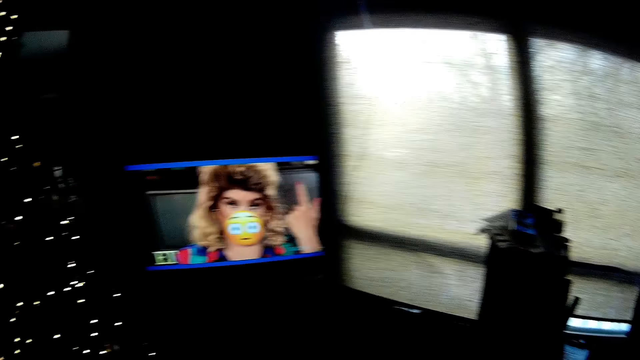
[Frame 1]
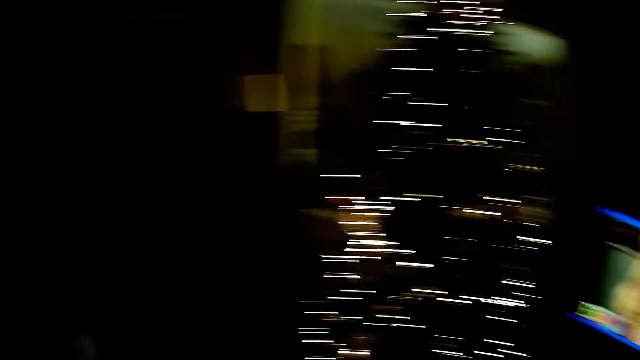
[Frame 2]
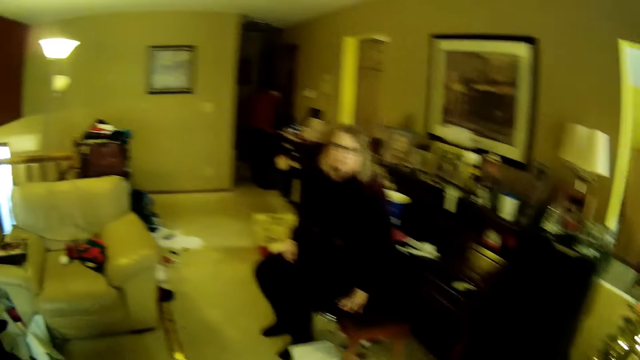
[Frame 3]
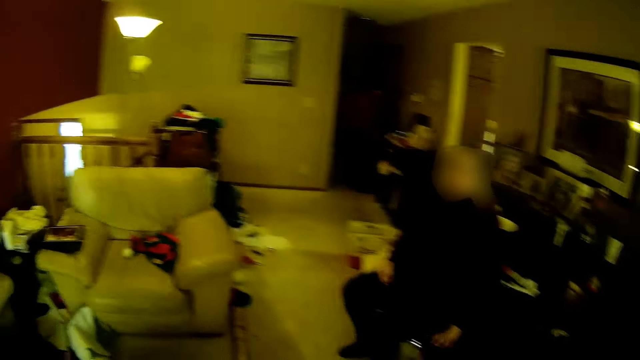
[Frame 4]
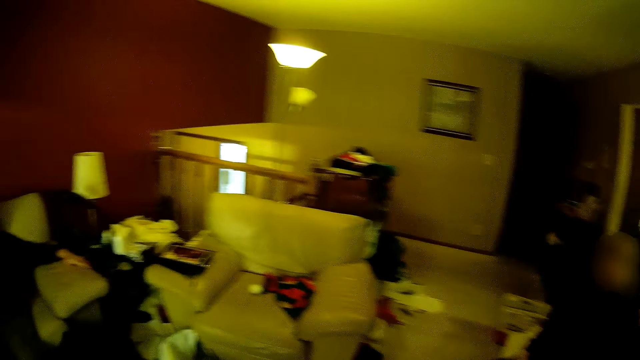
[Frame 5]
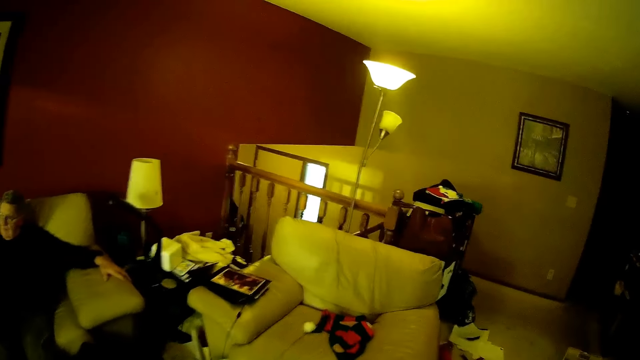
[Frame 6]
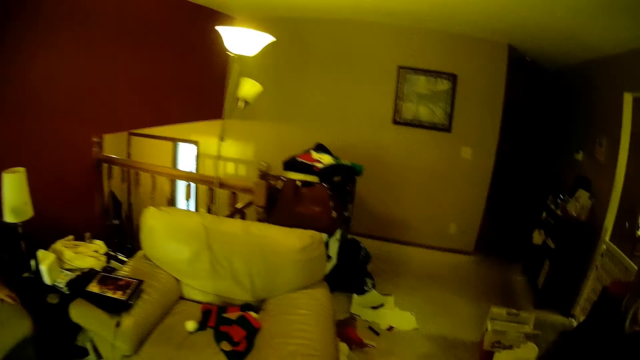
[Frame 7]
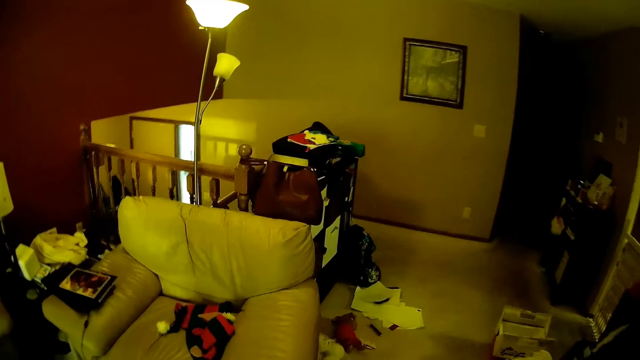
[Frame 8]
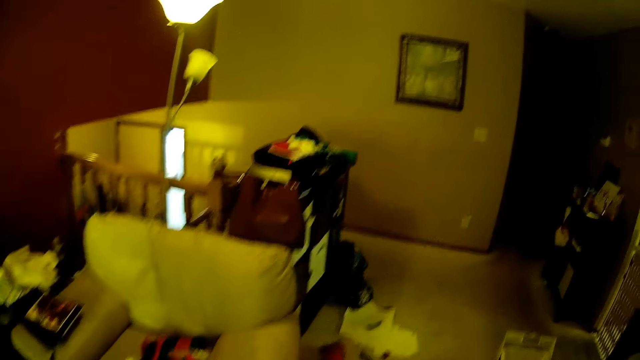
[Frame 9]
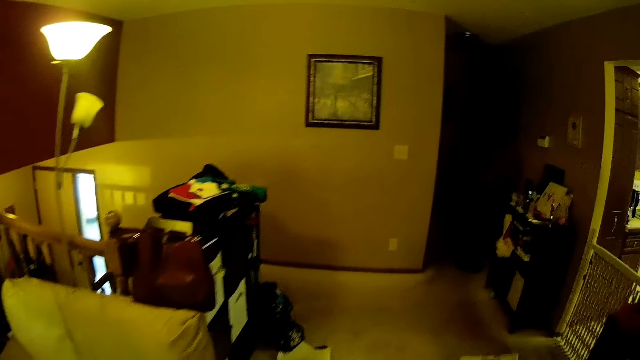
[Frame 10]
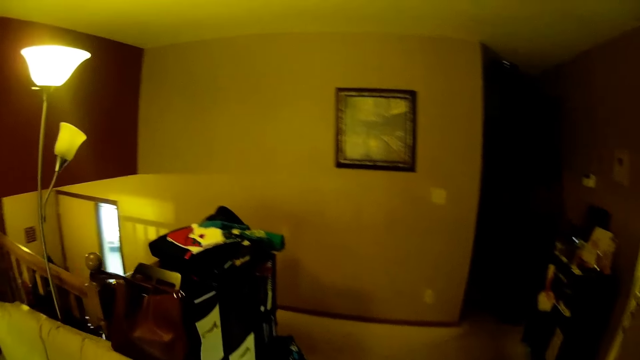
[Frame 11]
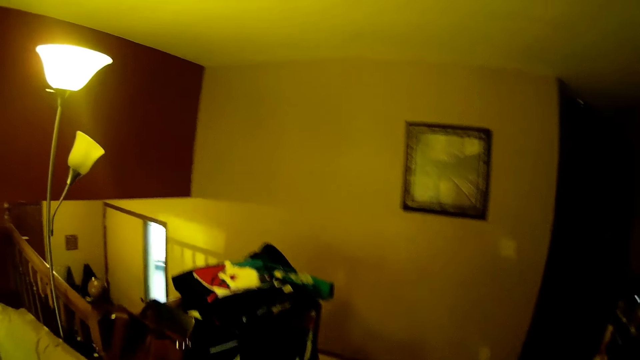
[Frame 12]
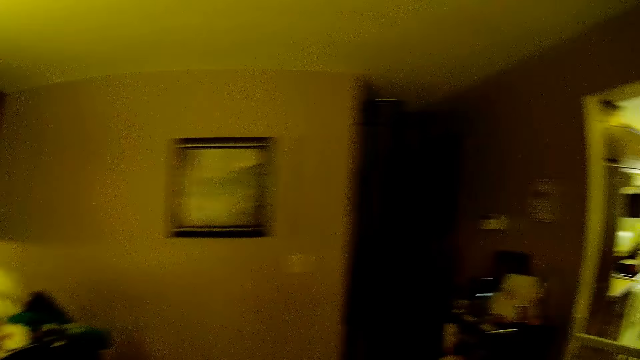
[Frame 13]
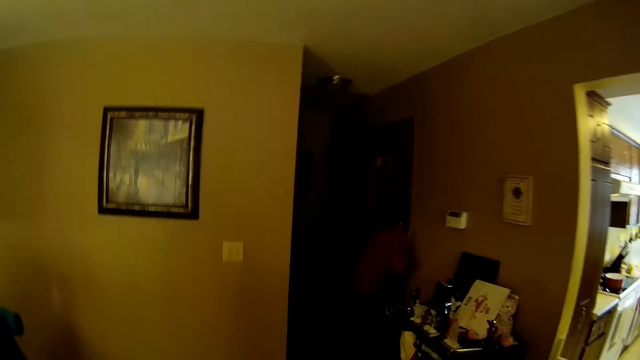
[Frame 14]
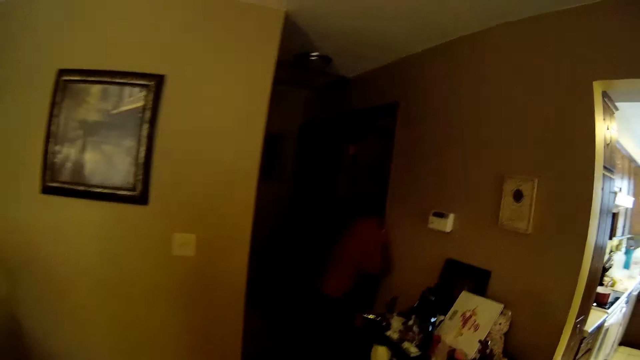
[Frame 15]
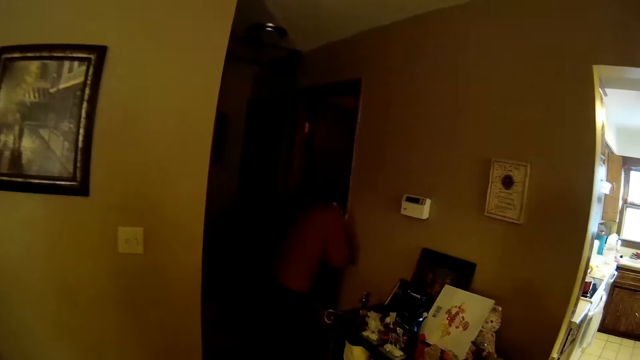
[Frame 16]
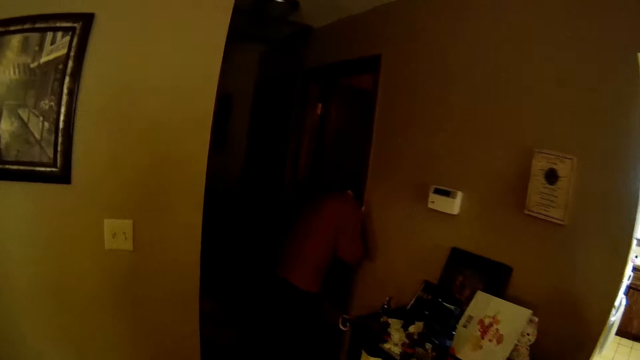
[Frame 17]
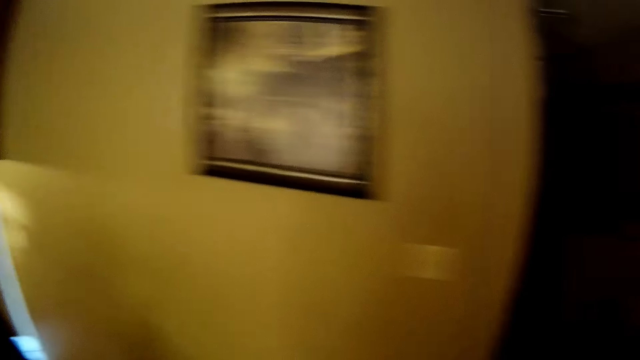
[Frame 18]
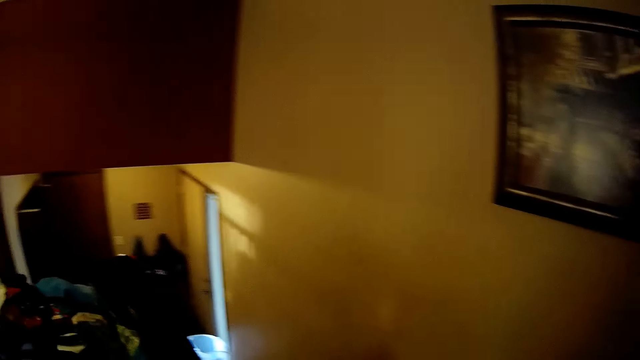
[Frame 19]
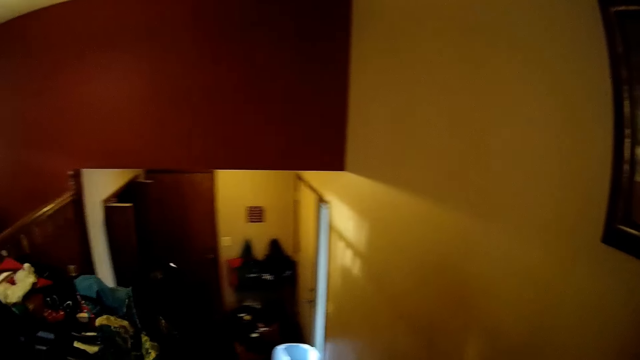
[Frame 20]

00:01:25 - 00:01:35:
The camera wearer walks in the house. They walk.

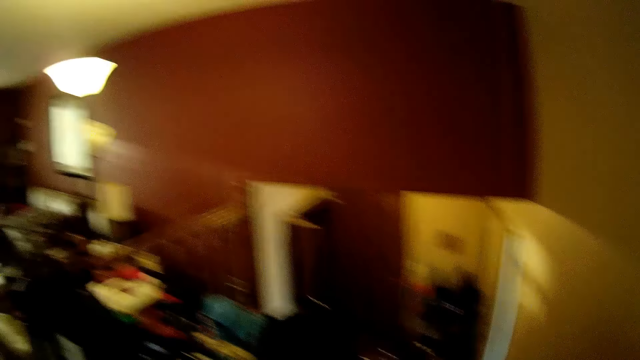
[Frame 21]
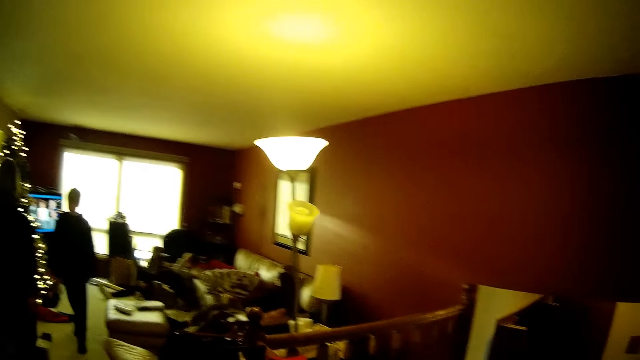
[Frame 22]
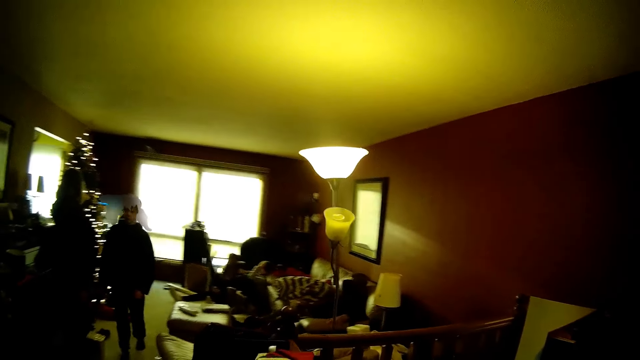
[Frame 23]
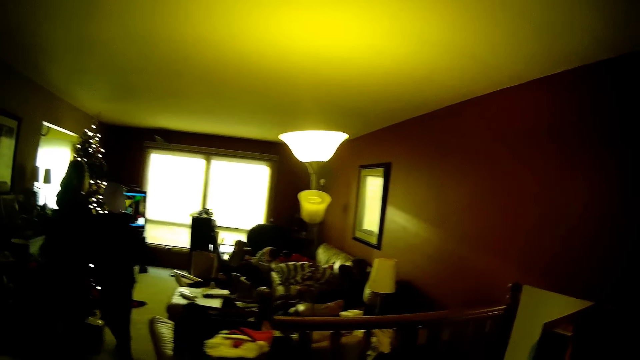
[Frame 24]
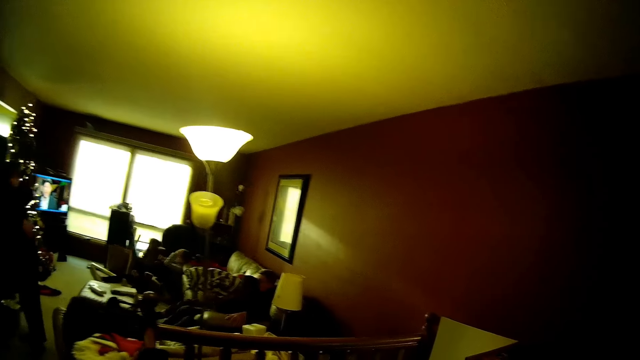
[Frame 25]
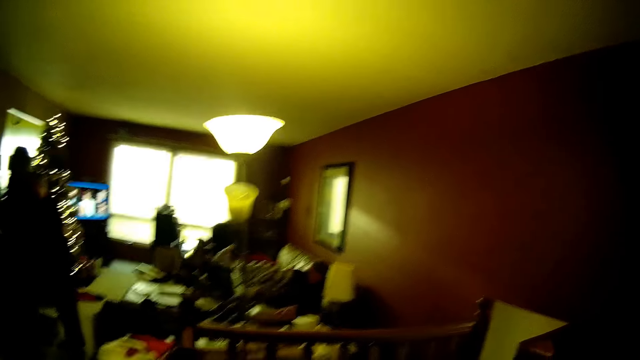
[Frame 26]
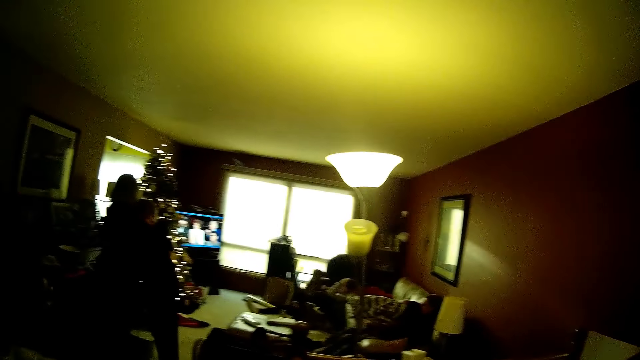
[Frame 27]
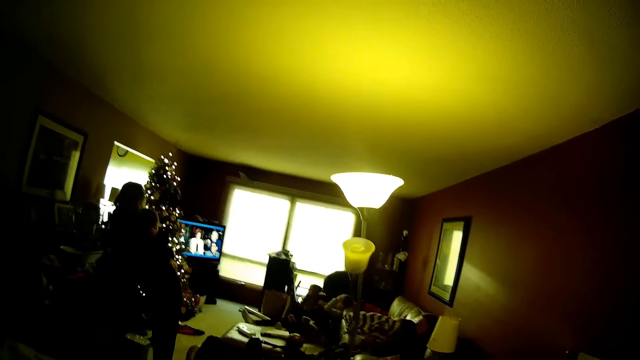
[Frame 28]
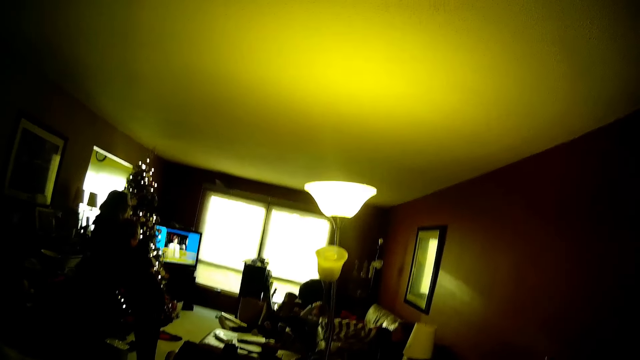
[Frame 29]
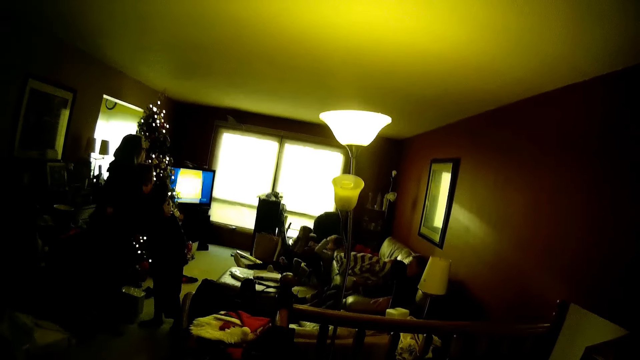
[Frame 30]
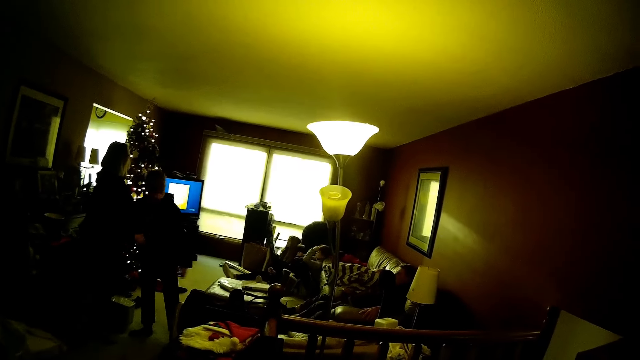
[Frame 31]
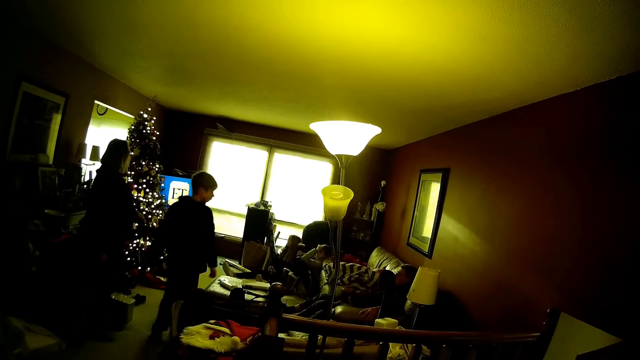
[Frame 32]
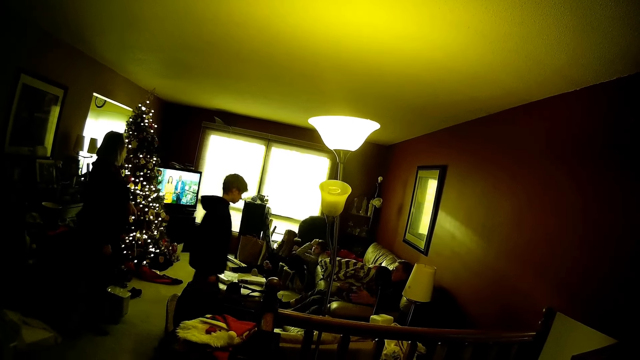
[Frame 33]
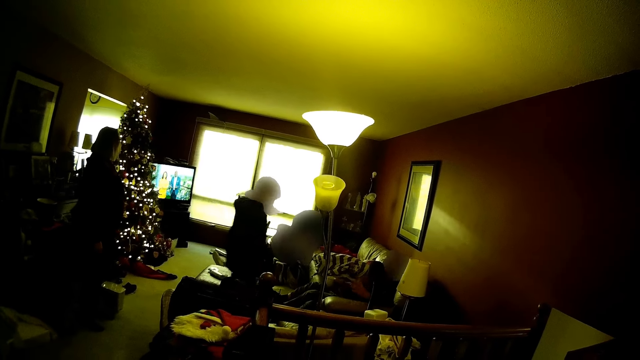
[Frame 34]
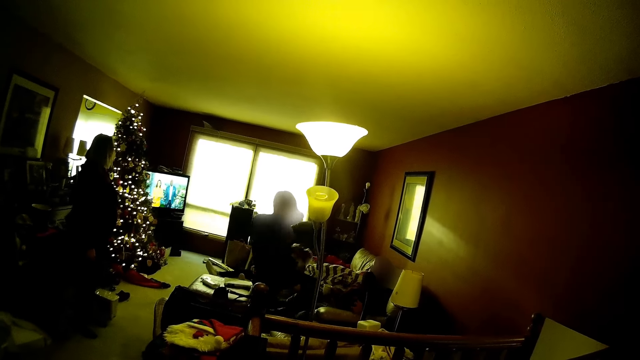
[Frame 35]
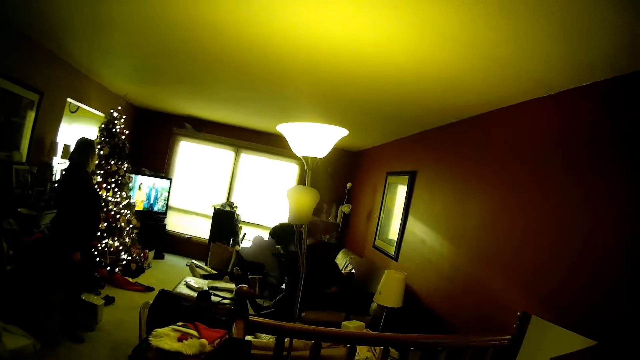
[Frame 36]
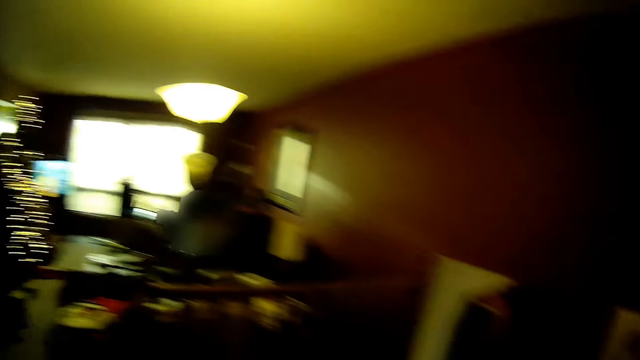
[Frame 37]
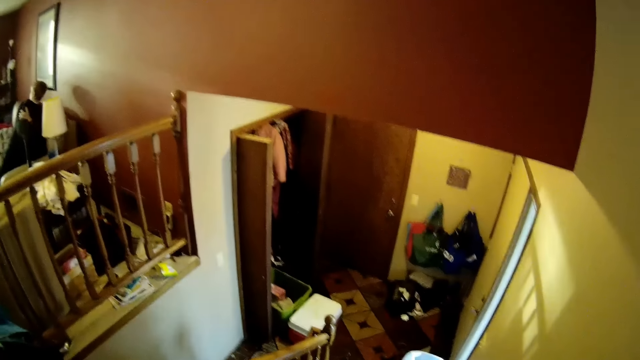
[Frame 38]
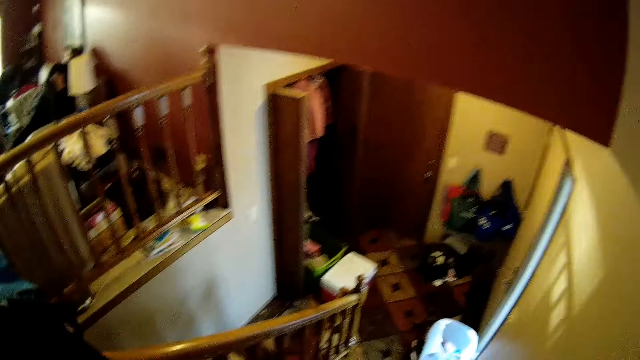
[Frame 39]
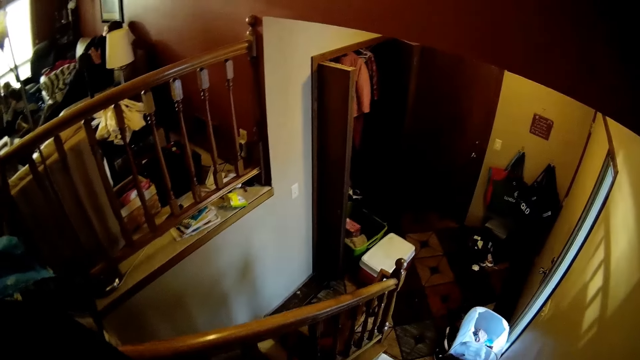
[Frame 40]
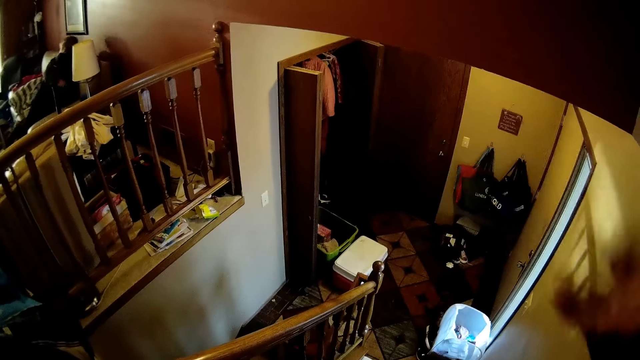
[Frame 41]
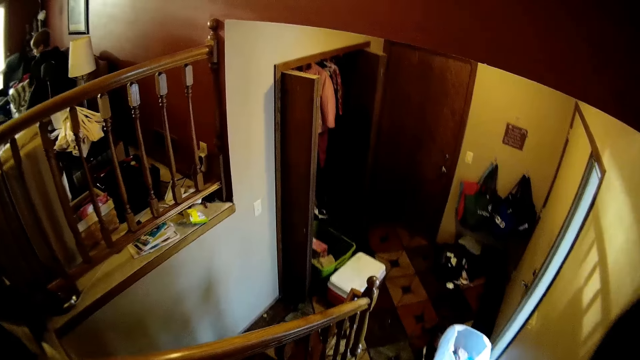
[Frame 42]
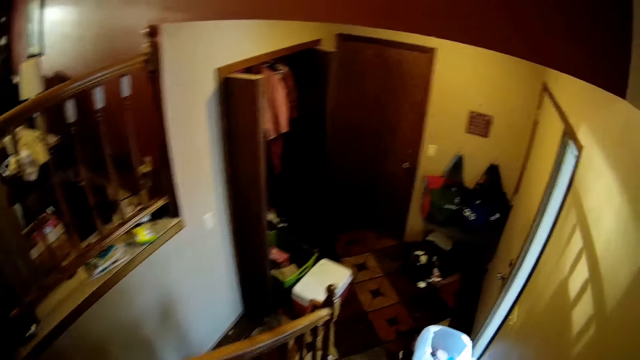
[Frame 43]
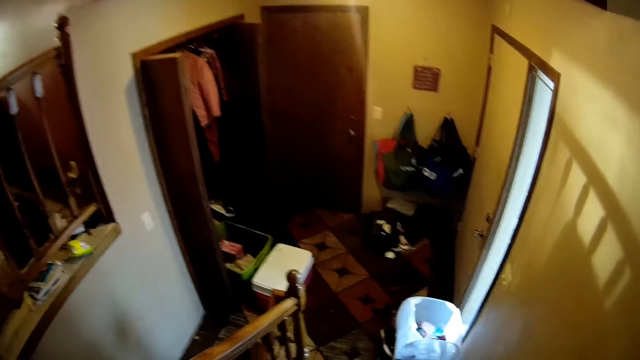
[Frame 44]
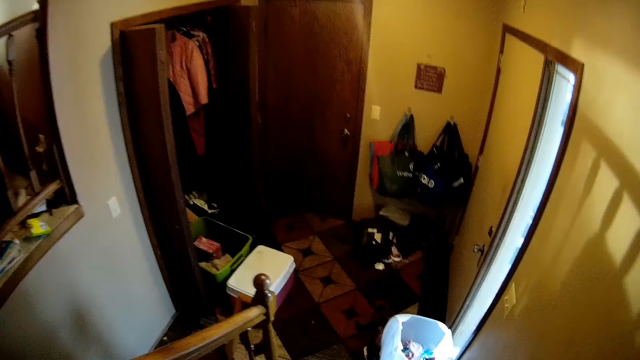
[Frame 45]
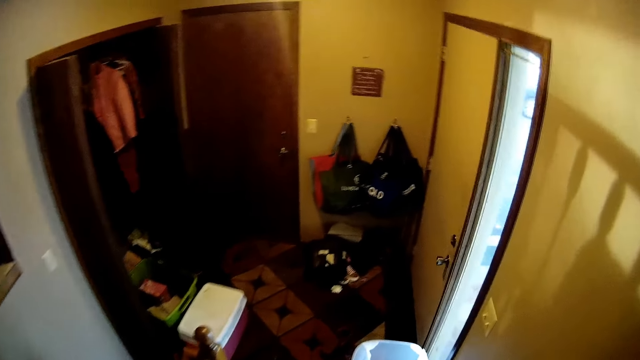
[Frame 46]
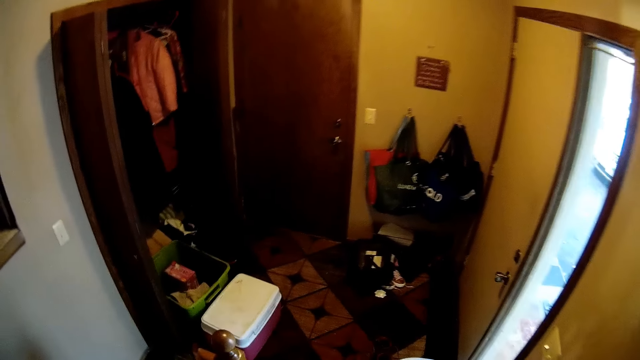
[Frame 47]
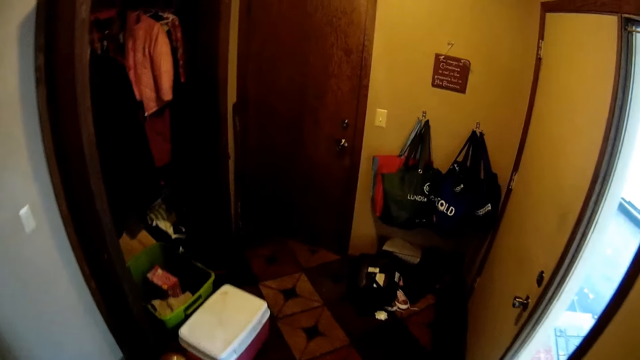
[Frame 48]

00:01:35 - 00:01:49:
A boy greets others. The camera wearer stops and looks around. She adjusts the camera with her right hand.
